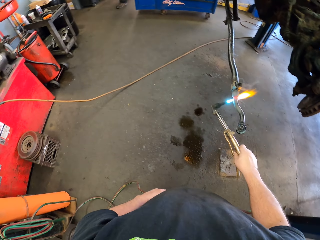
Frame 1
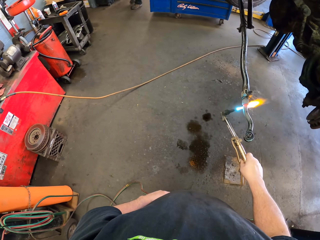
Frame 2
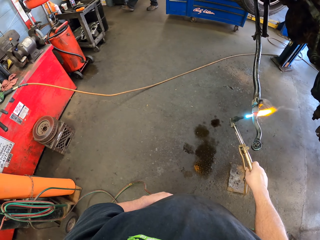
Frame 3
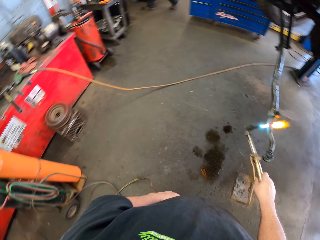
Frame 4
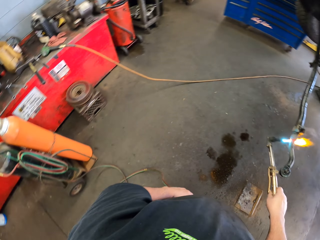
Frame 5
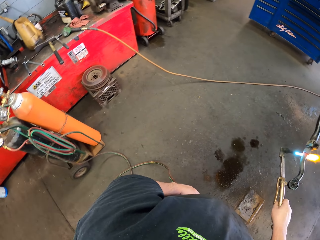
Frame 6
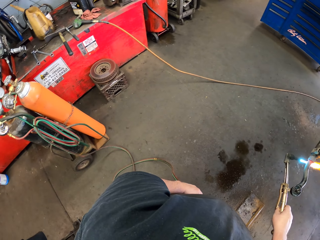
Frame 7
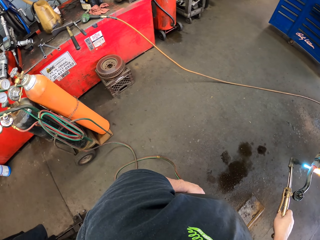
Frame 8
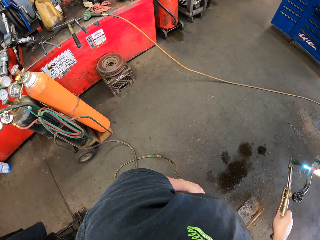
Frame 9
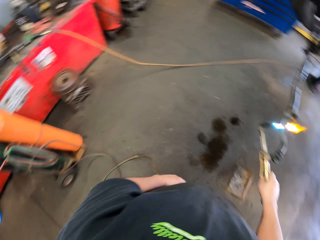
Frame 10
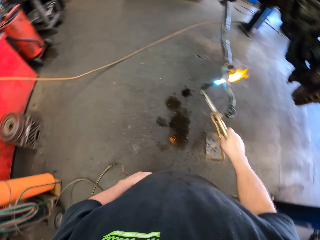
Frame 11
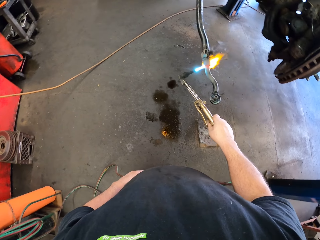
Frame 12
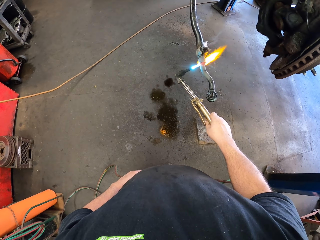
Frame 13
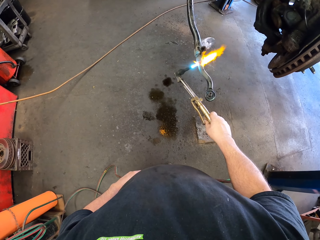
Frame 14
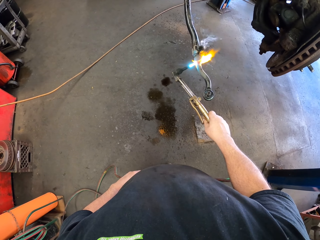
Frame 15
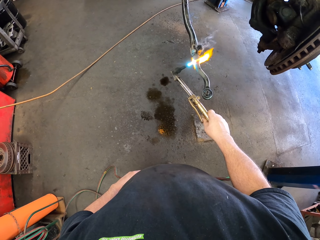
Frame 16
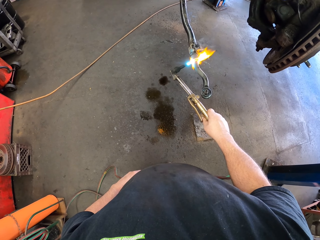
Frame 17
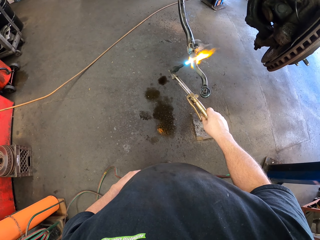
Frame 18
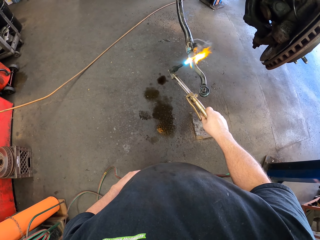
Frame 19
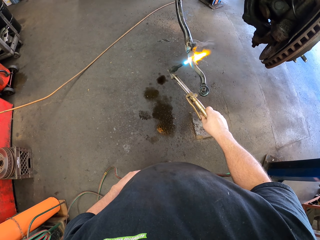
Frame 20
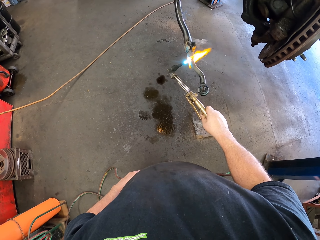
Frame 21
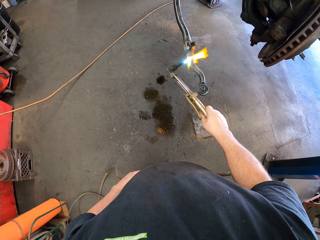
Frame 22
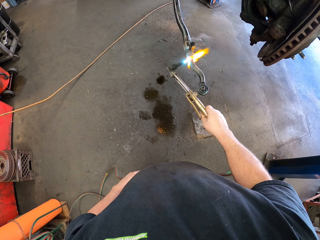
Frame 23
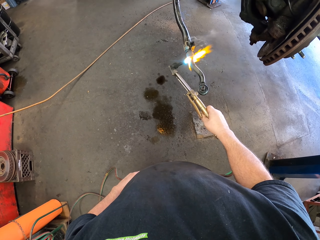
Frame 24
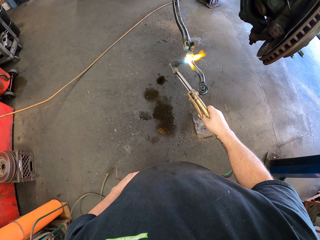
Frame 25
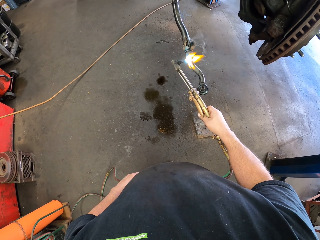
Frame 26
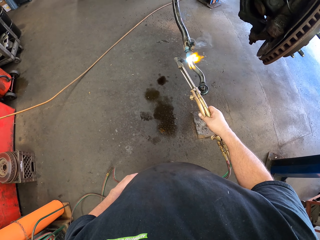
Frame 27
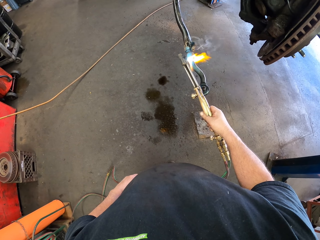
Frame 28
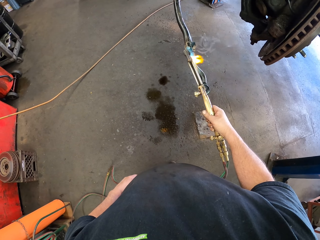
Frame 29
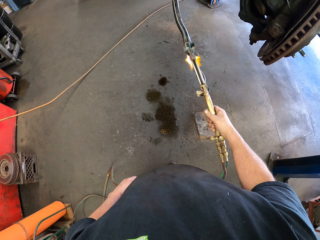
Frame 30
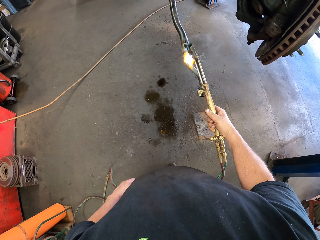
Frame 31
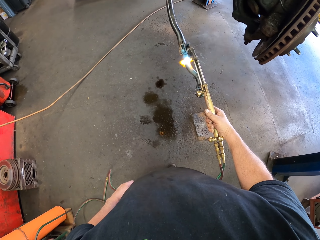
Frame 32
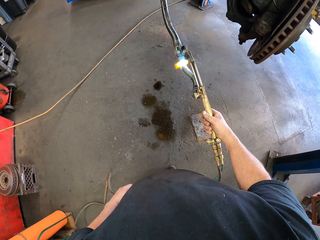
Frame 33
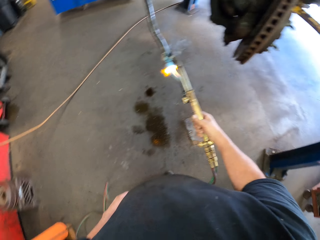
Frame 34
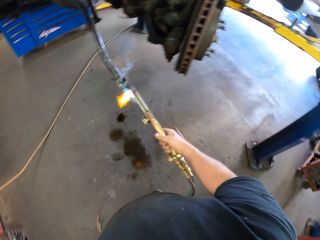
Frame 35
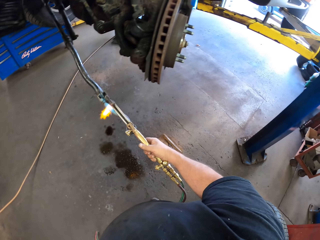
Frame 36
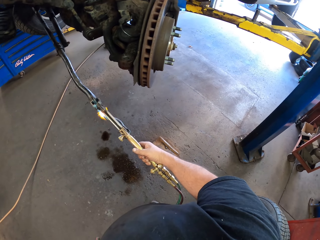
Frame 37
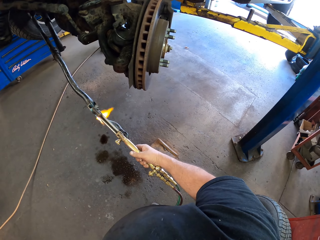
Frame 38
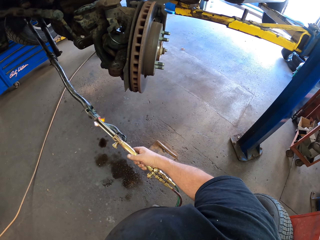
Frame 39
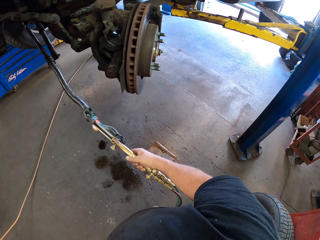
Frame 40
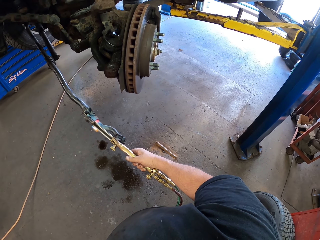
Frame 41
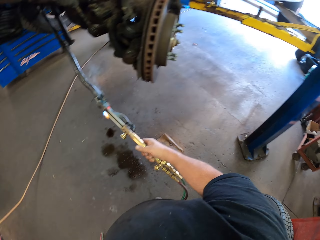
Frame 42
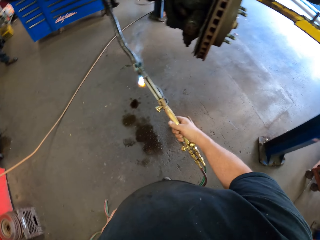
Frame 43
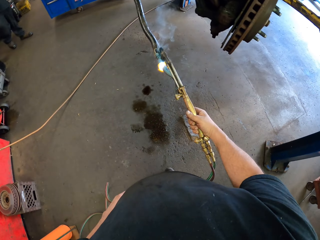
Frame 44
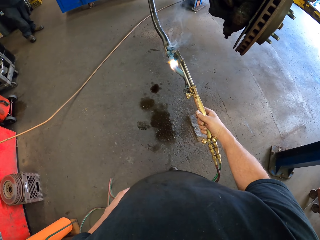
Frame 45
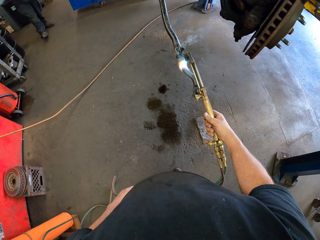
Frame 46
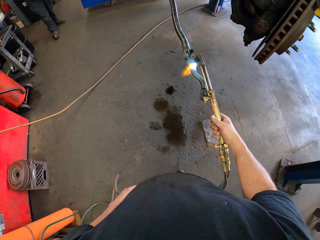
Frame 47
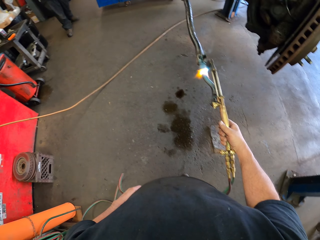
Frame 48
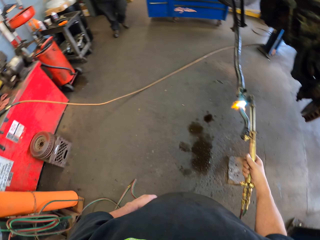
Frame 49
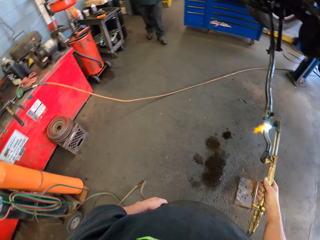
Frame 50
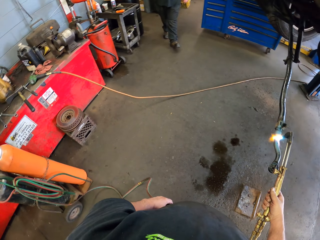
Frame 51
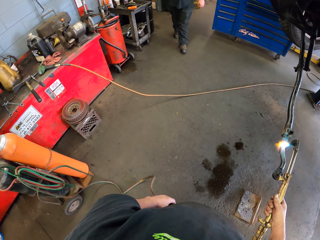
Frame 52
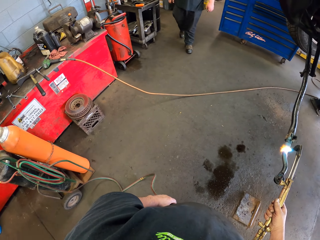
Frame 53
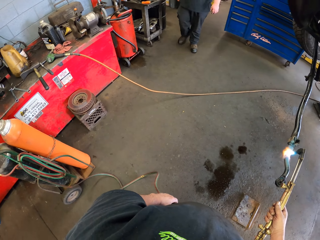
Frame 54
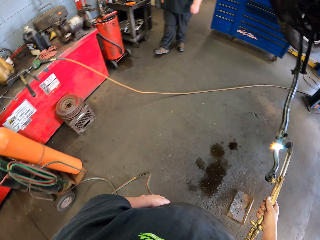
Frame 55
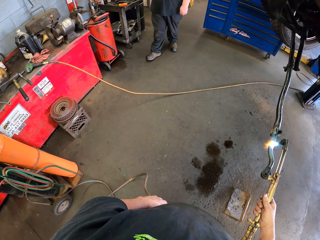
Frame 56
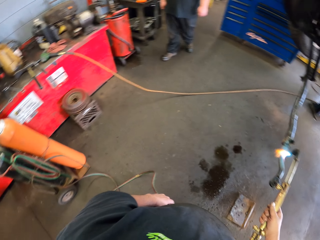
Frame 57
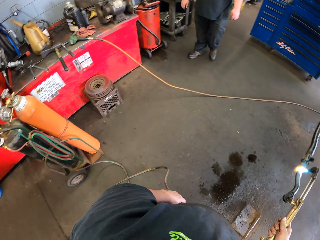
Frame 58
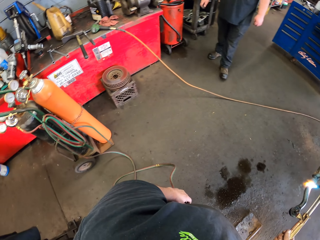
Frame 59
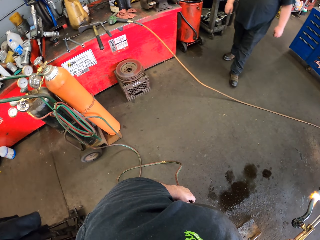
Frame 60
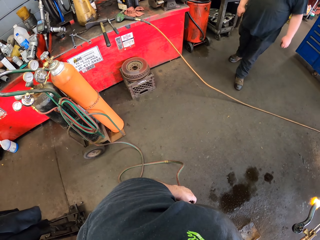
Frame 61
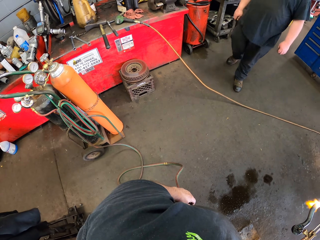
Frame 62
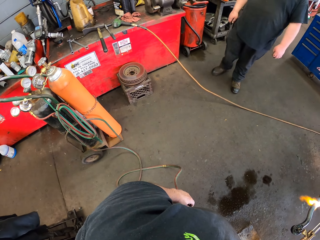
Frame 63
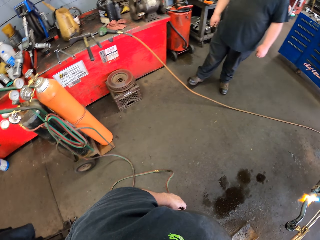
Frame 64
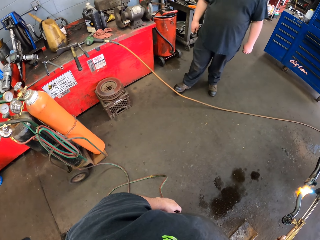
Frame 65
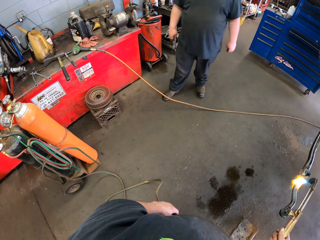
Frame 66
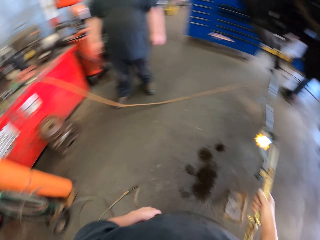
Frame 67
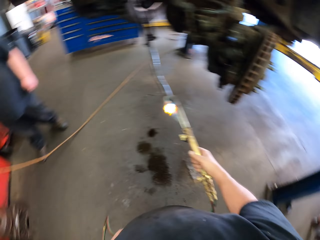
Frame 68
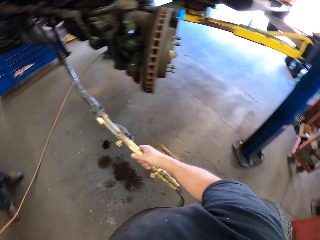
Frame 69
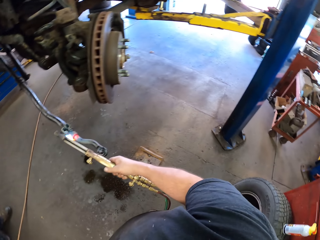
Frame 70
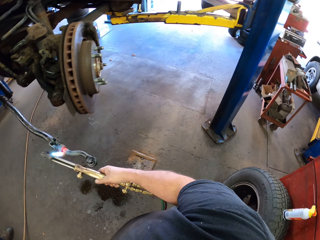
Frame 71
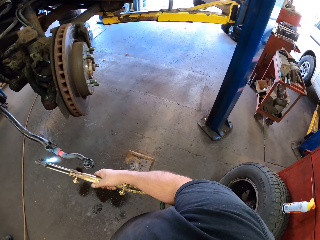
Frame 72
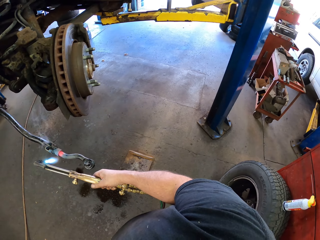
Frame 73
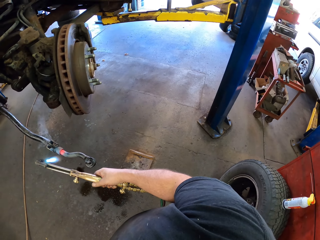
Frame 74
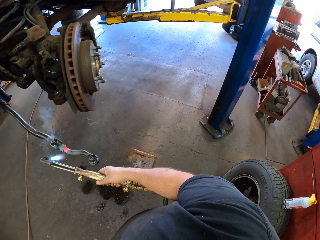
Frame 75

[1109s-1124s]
The camera wearer looks around the room. They apply flame on the metal. They look around the room. They apply flame on the metal. A man walks in the workshop.

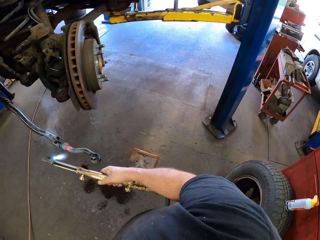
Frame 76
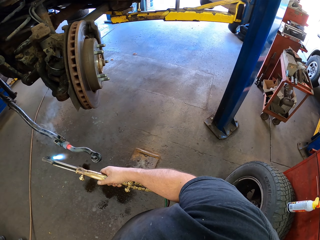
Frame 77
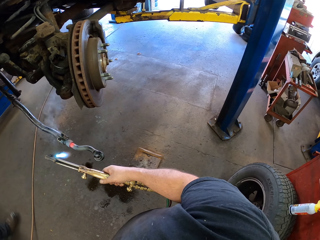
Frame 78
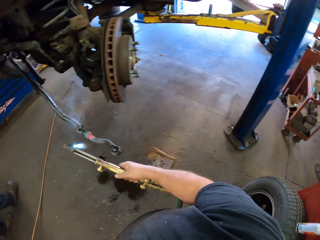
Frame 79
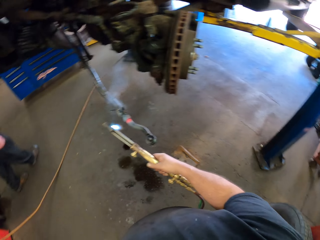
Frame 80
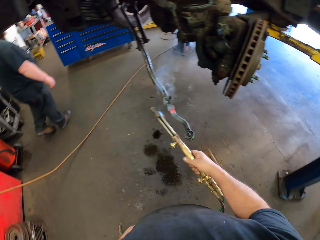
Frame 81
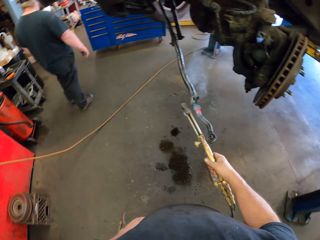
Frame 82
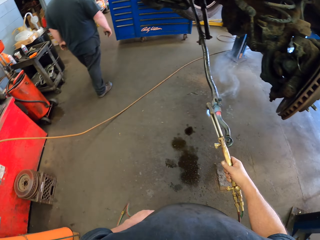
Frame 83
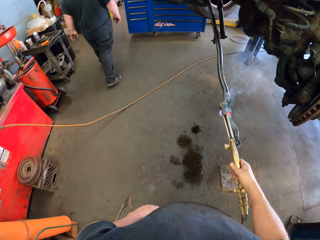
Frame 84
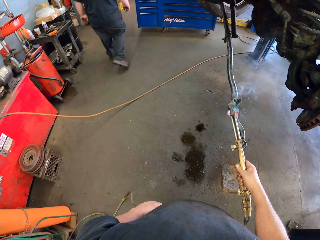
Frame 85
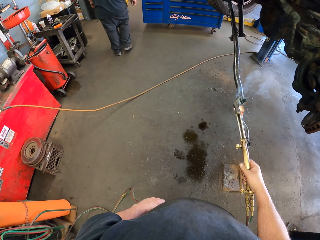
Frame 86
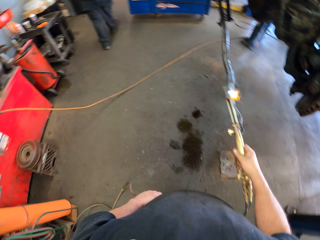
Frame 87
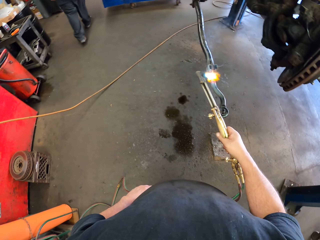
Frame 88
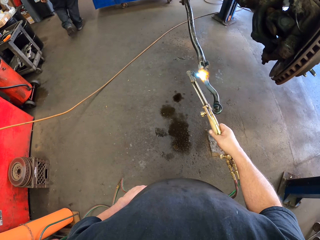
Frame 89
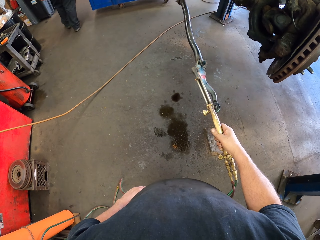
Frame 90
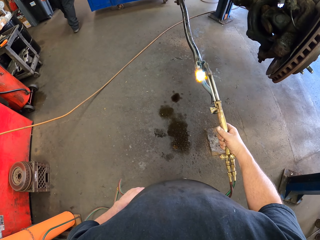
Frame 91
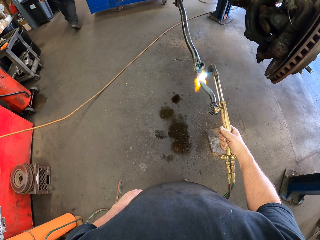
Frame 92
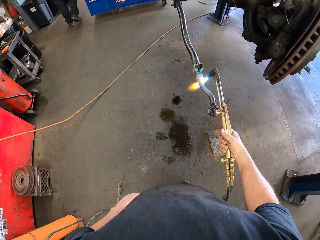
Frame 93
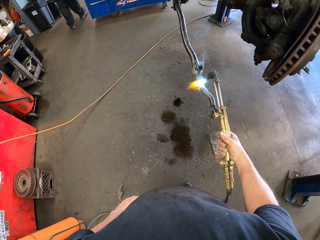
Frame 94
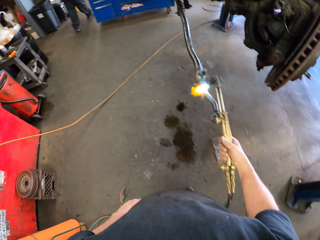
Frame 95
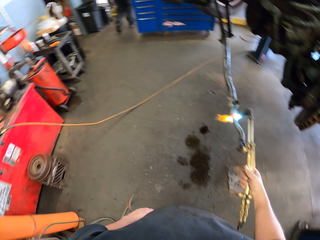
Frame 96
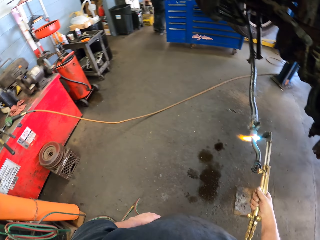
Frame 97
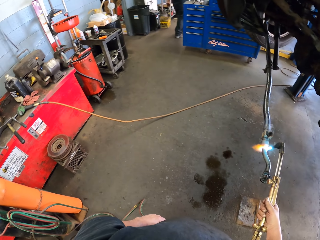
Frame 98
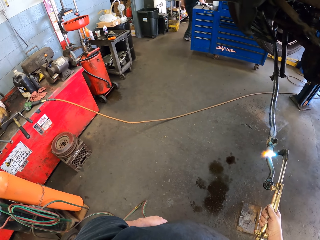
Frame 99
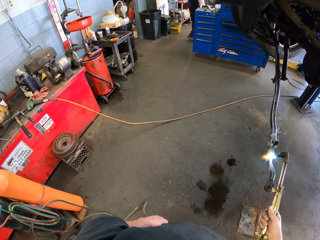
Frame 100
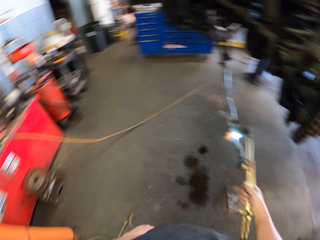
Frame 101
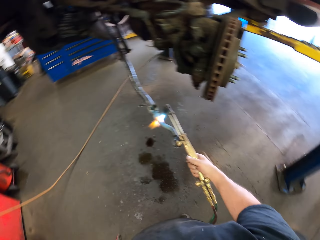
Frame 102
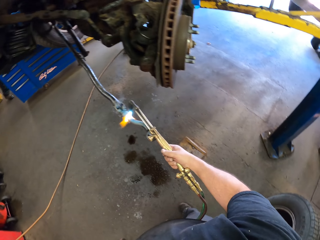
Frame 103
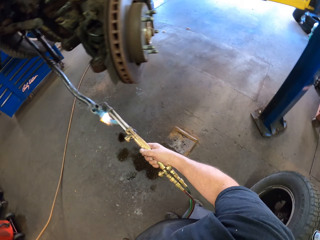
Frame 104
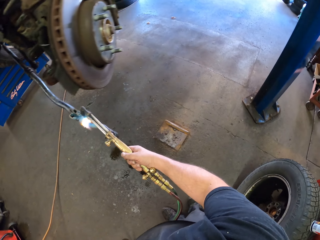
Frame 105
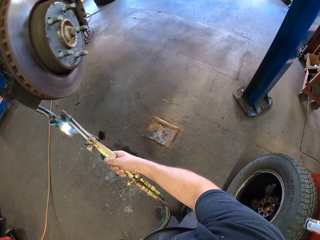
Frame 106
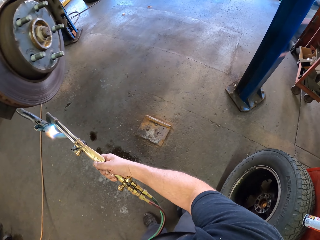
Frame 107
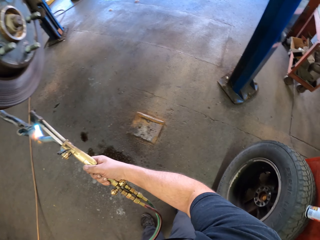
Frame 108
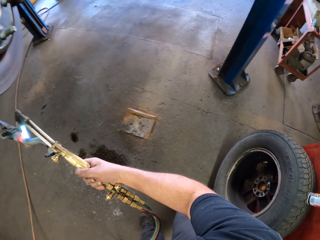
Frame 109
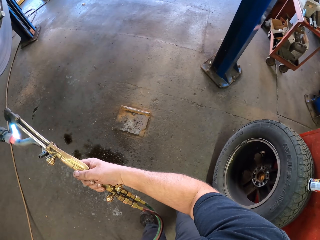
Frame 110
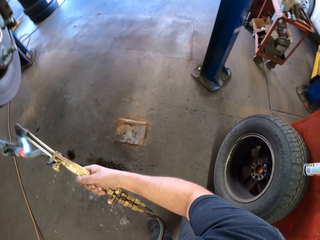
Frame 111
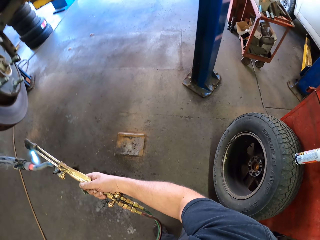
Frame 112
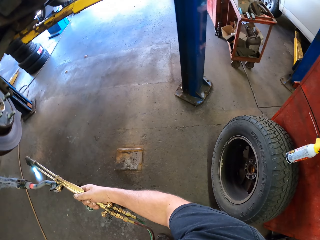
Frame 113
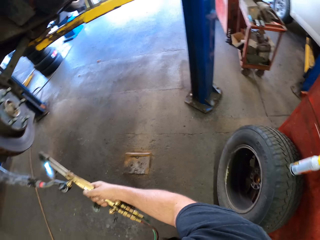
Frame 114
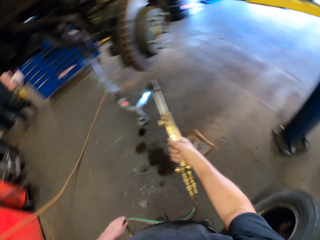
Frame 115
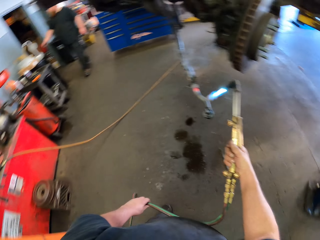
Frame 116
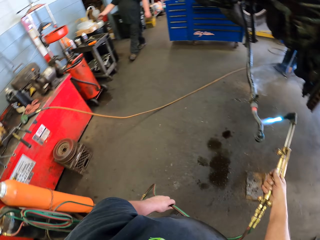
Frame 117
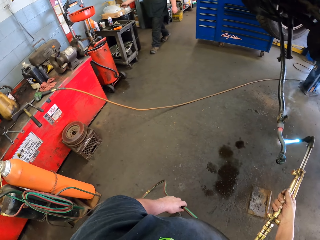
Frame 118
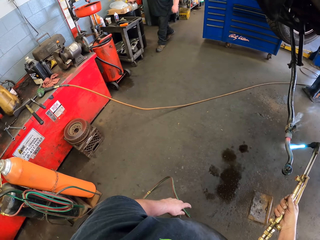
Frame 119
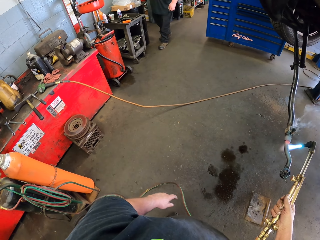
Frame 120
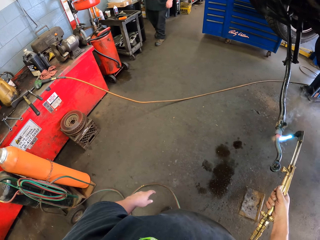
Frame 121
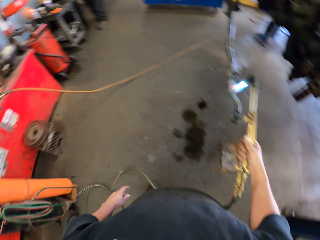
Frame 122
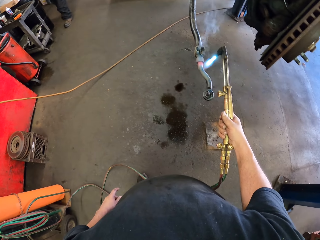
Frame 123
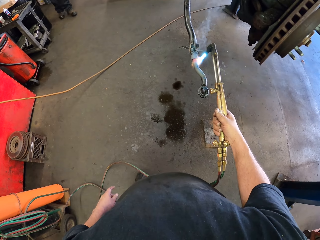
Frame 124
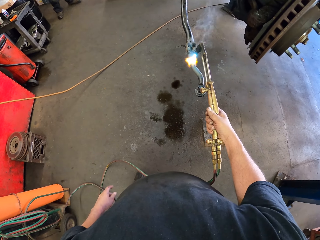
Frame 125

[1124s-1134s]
The camera wearer applies flame on the metal.
